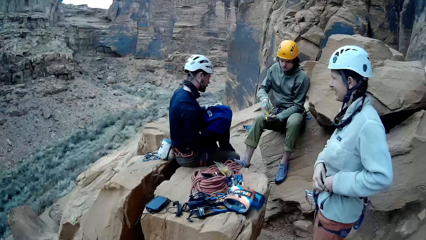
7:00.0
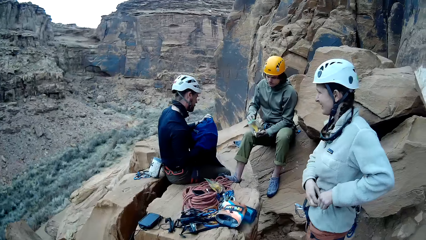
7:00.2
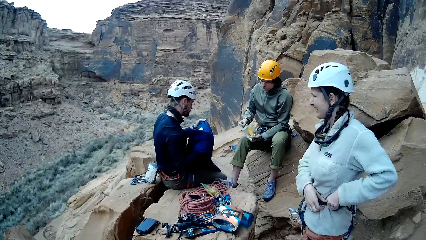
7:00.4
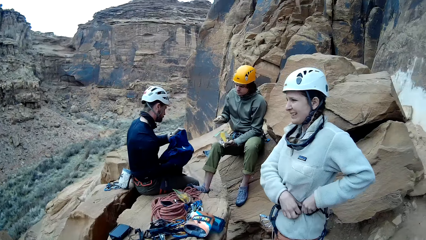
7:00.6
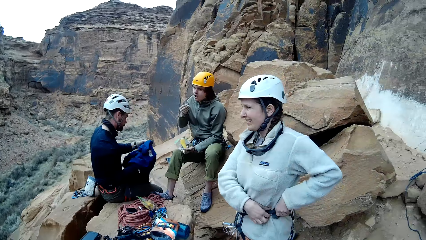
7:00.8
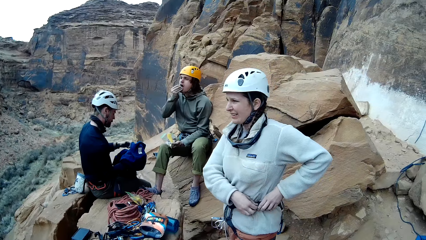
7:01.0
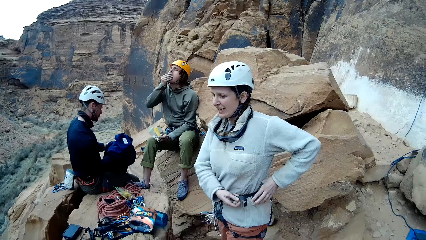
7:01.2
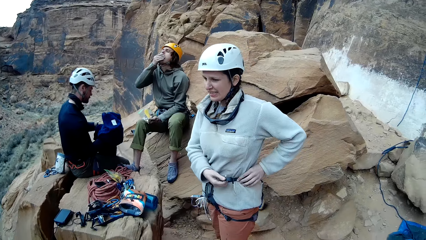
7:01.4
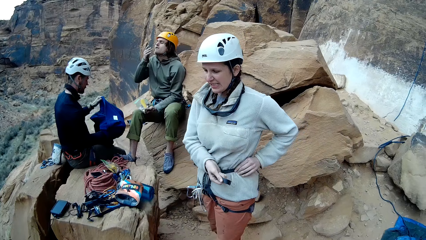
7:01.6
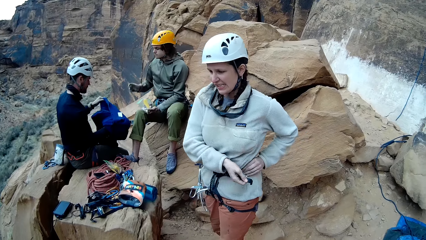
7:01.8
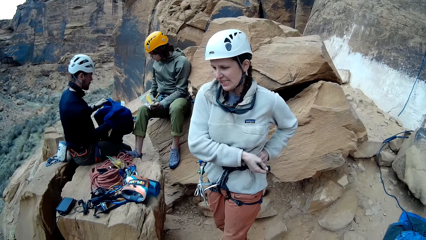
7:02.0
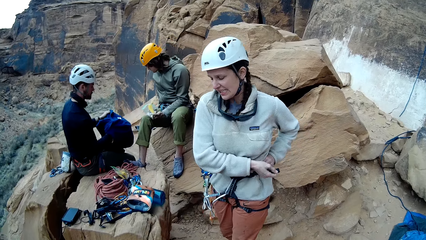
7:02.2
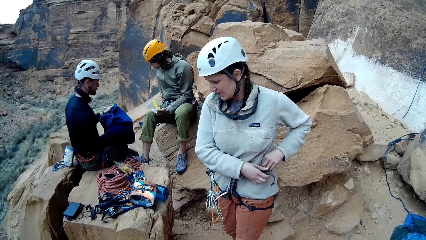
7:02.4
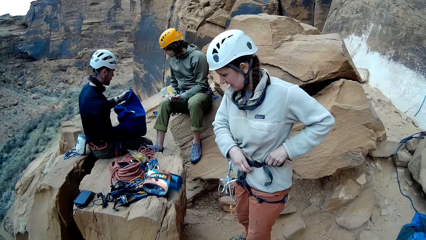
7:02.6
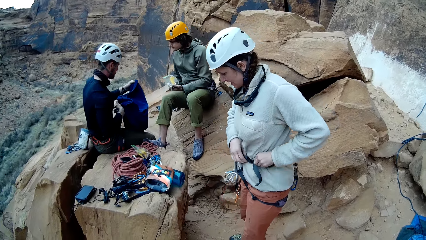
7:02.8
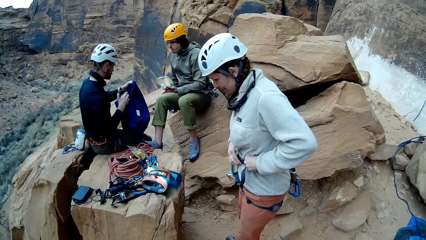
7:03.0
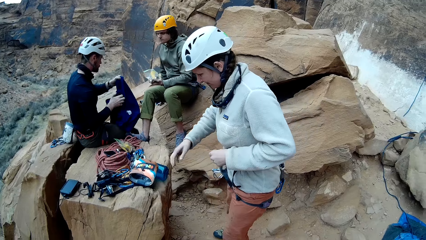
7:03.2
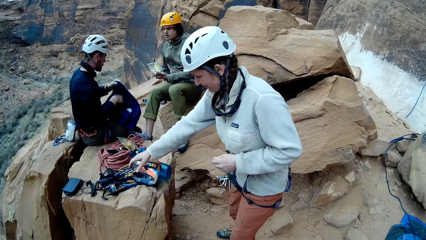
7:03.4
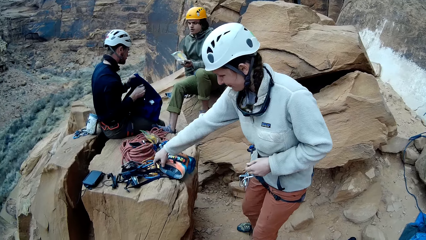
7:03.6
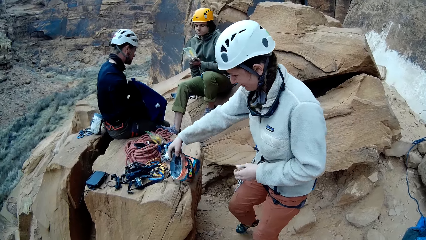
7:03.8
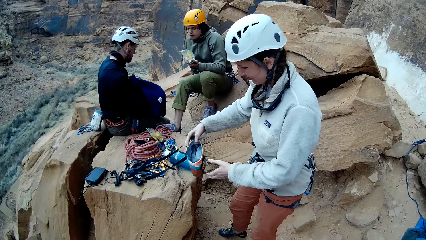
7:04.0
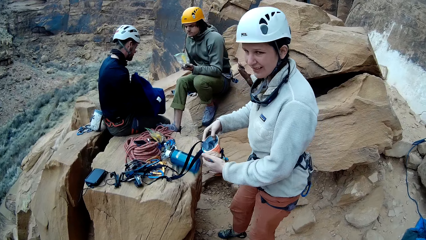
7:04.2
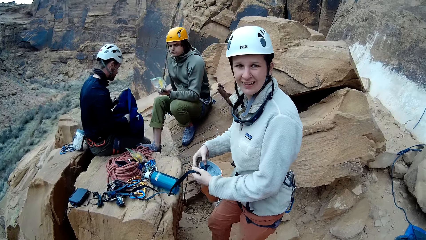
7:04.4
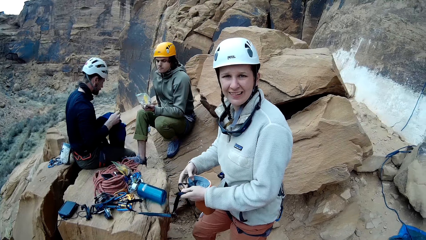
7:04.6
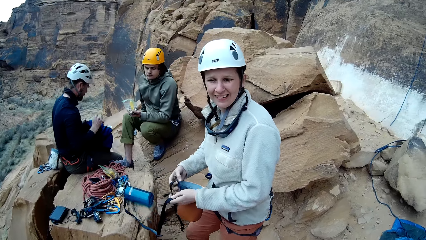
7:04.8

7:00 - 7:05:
A man holds something. Another man holds the sweater. A third man eats something. The first man picks up a bag from the rock.

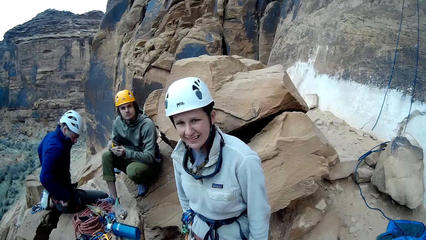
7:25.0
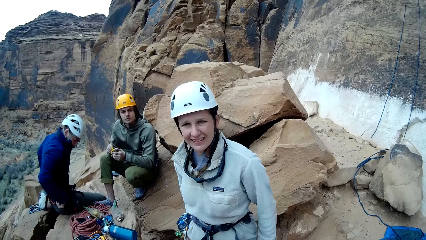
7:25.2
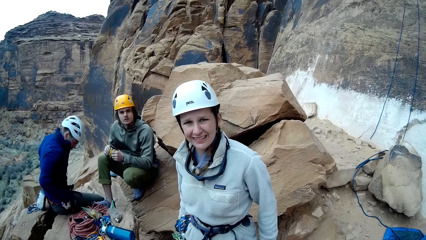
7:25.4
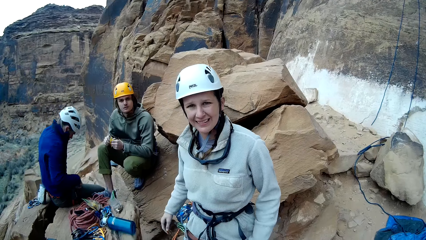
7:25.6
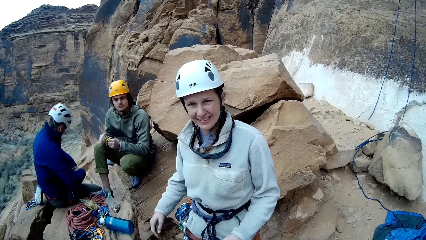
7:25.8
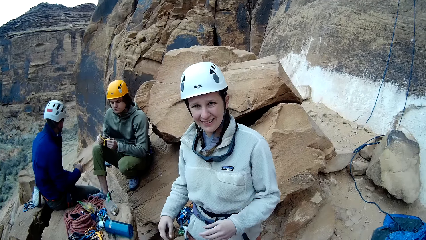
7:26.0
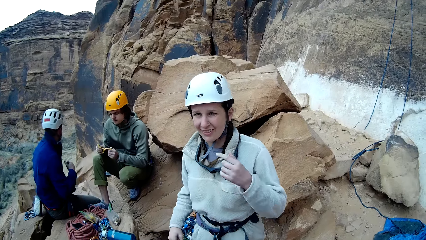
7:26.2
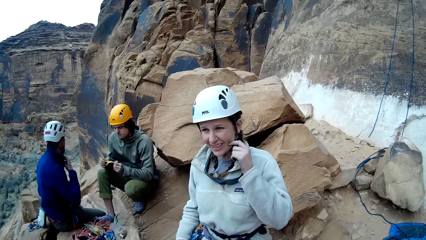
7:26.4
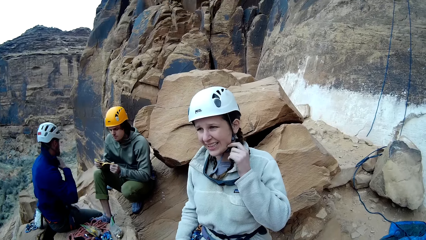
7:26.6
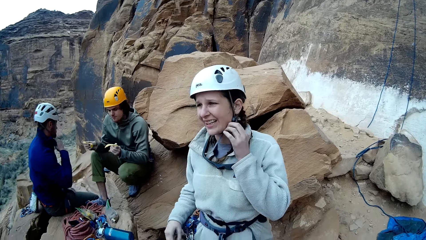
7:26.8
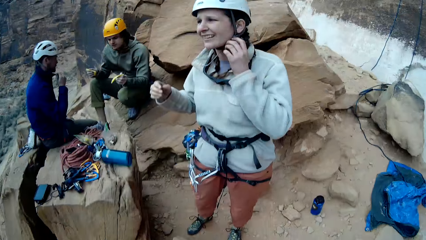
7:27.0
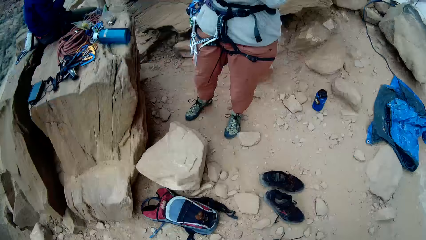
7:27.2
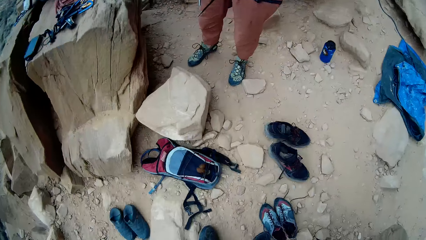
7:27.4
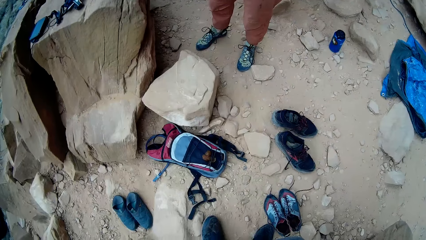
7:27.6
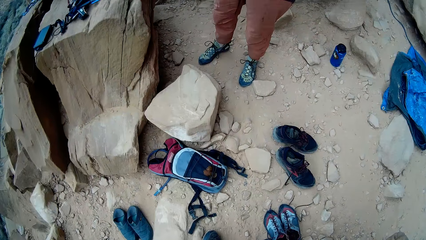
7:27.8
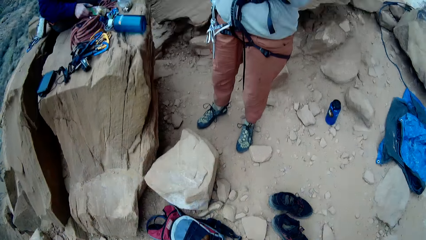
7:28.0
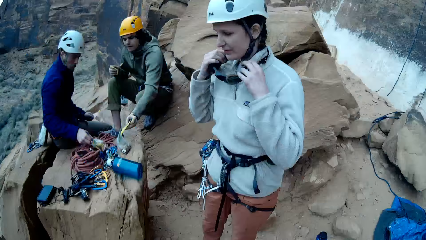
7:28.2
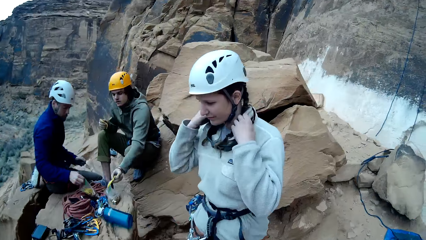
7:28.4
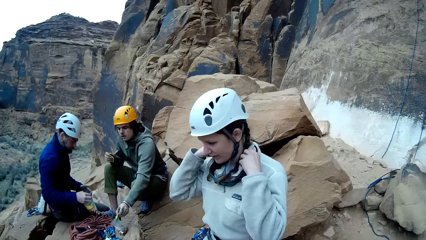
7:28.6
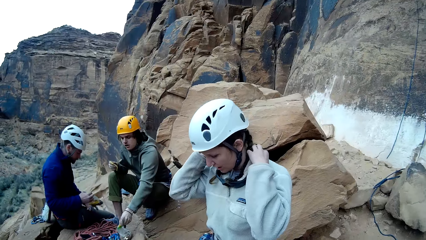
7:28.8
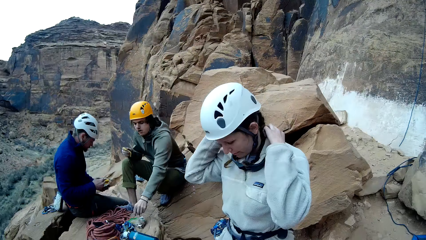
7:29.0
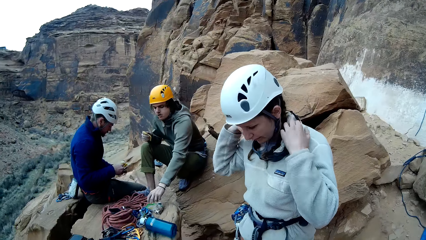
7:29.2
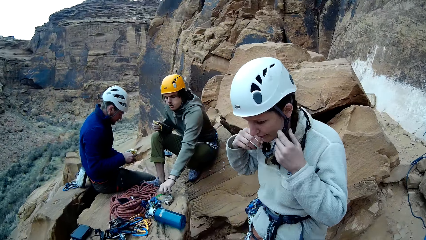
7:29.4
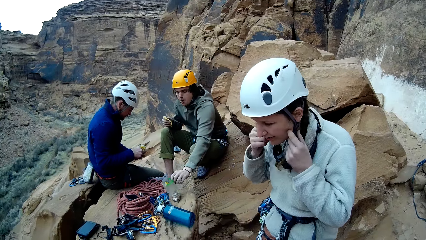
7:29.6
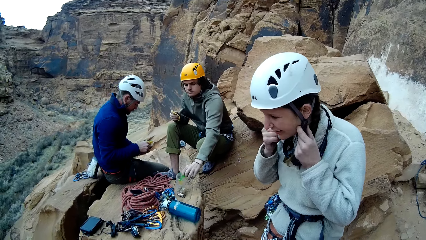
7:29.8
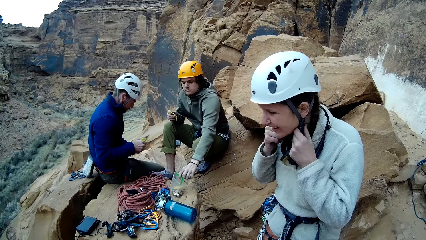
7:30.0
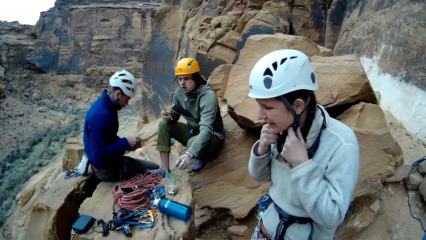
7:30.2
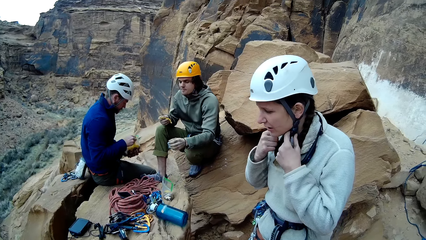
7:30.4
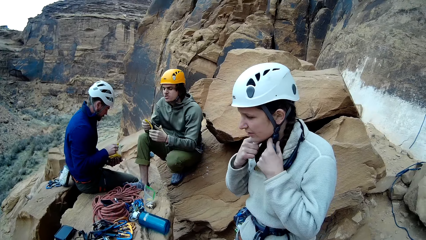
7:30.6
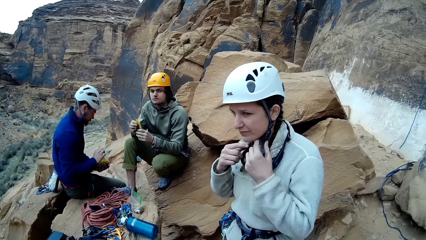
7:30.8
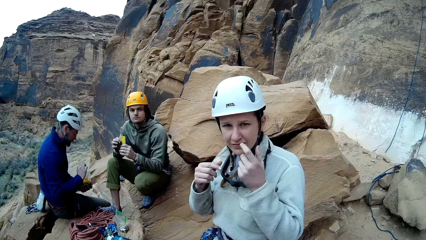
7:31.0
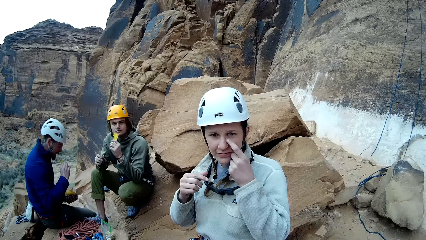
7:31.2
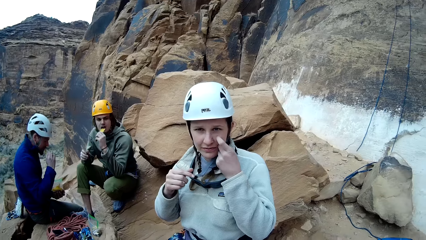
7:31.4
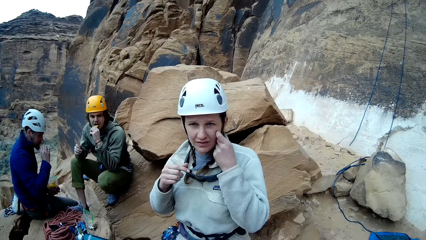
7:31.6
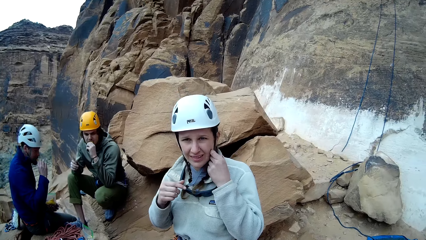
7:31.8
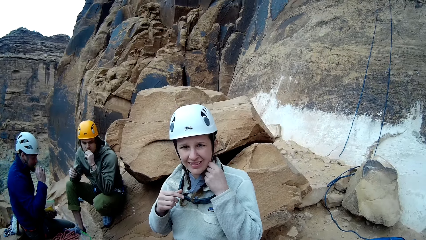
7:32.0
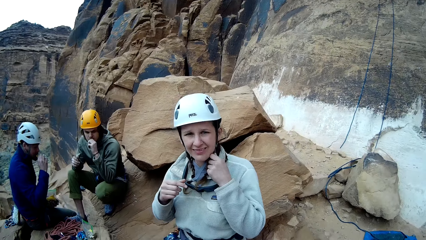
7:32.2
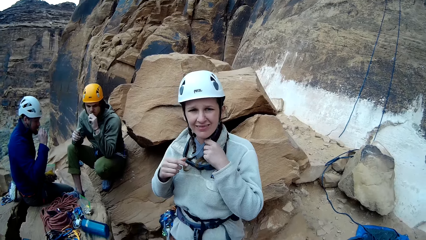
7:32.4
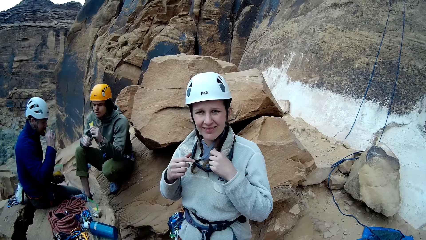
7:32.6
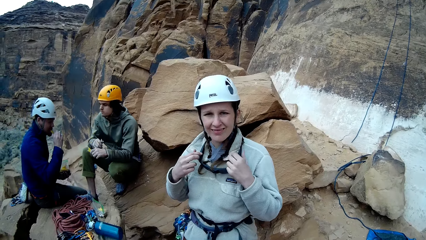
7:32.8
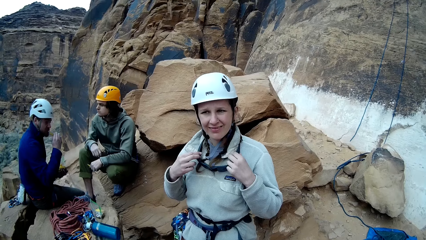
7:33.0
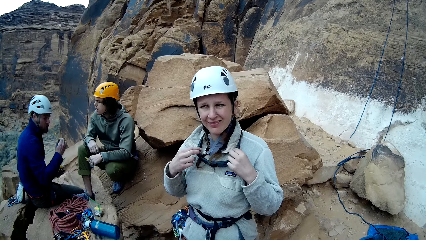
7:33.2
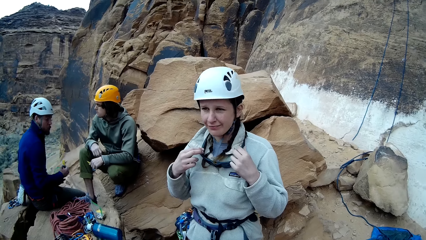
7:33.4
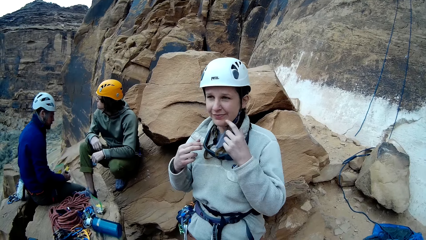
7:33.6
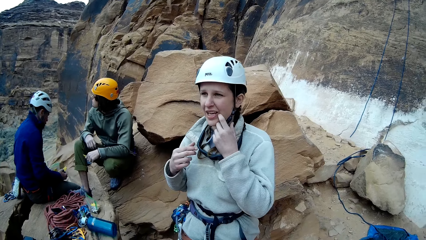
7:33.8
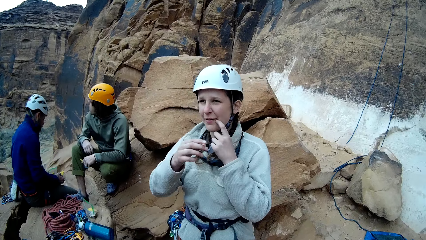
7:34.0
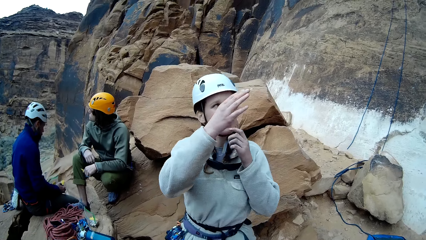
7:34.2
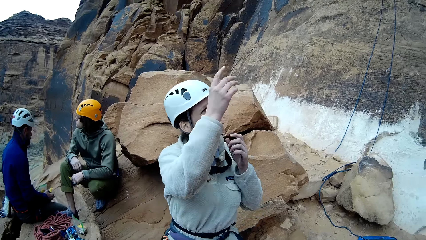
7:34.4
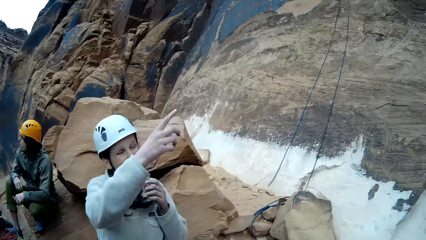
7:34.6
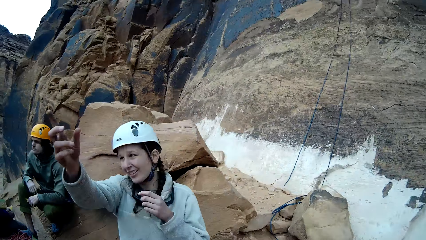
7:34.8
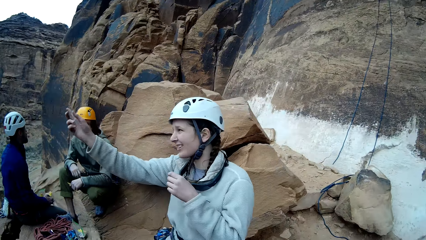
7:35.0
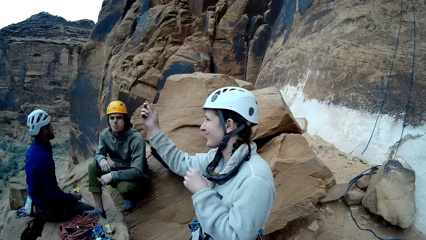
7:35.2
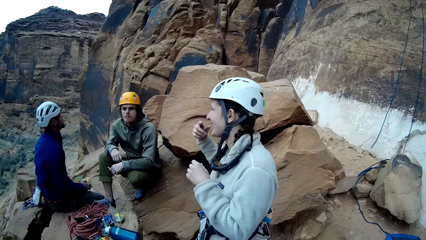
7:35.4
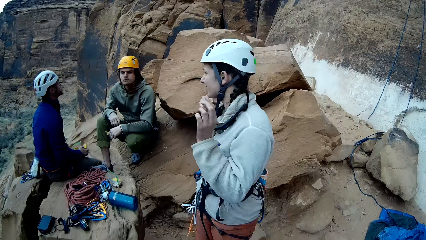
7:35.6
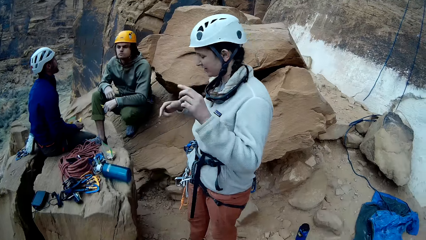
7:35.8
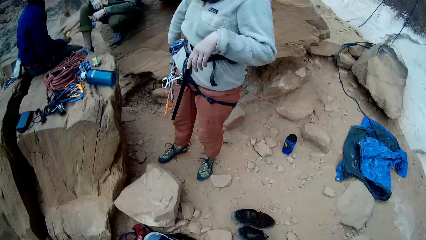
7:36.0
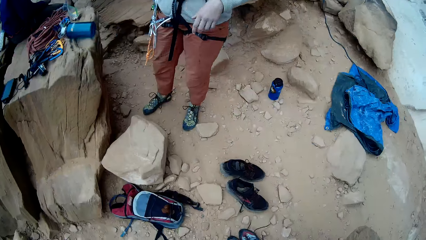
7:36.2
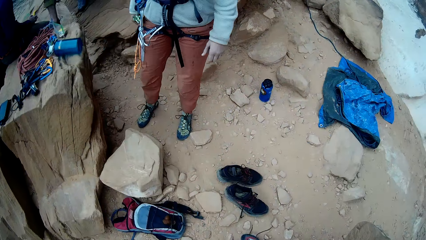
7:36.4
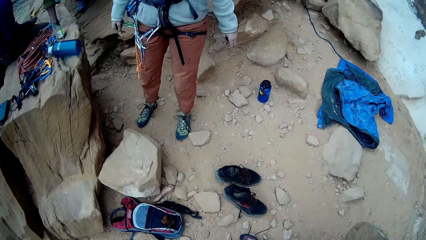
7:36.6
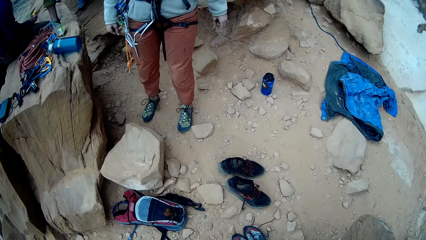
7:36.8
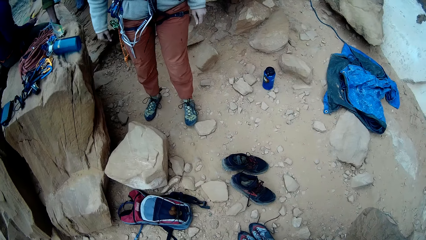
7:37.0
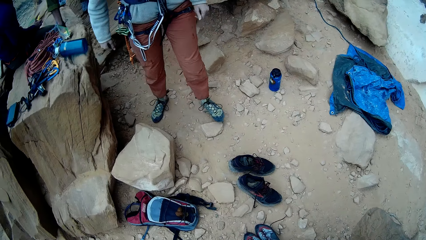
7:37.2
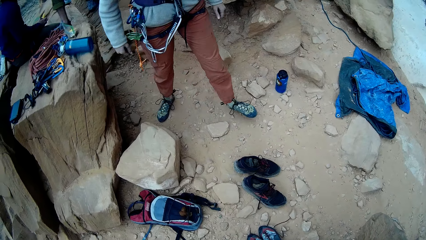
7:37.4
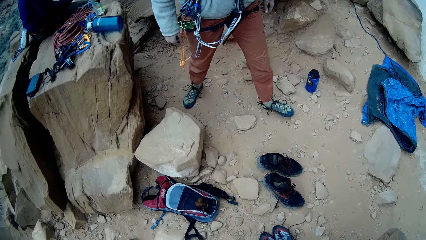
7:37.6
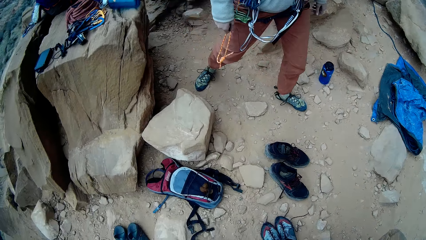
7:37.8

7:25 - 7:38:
A man talks to another man. A third man looks at something. A fourth man looks around the mountain range. The camera wearer looks around the mountain range. The third man takes something. The fourth man looks at something. A woman adjusts her helmet. The first man talks to the second man. The third man holds something. The fourth man holds something. The first man talks to the second man. The third man looks around the mountain range. The fourth man looks around the mountain range.
